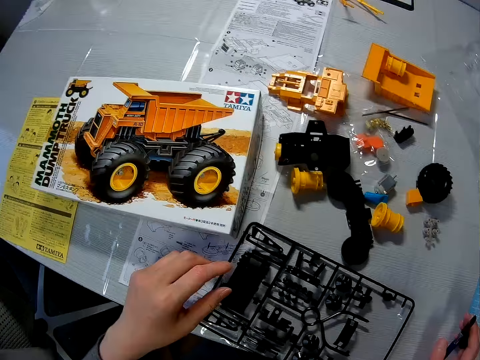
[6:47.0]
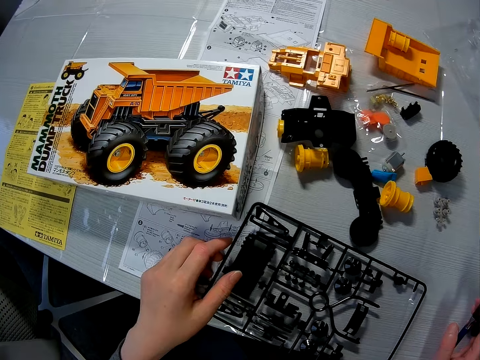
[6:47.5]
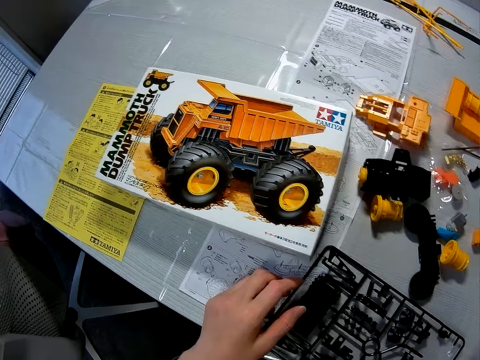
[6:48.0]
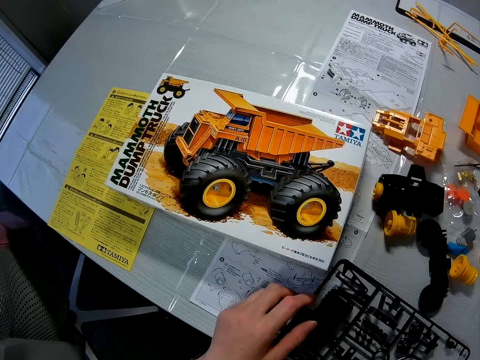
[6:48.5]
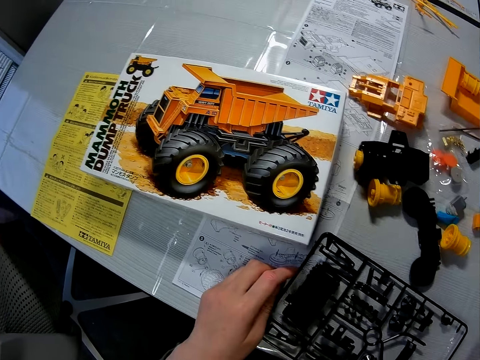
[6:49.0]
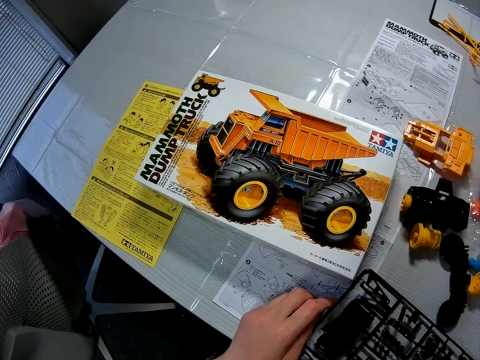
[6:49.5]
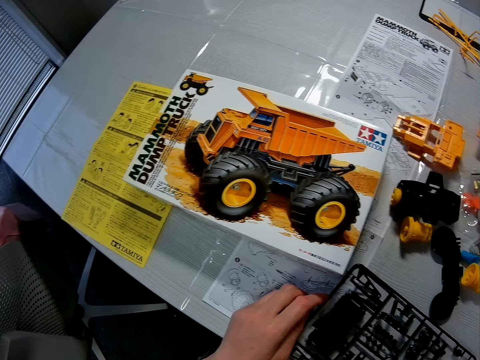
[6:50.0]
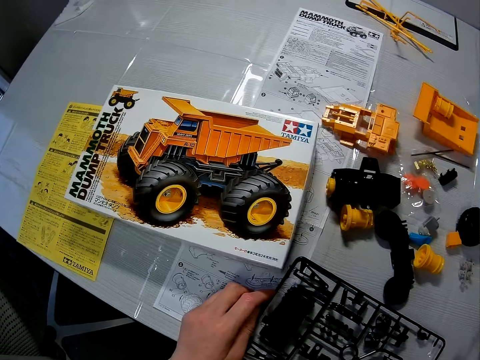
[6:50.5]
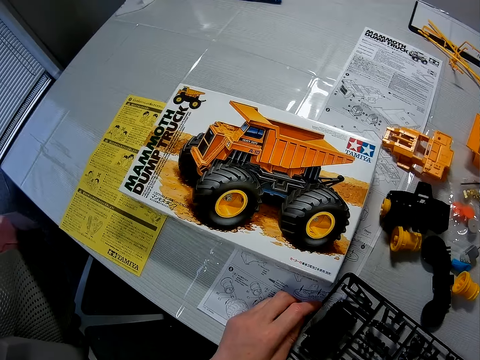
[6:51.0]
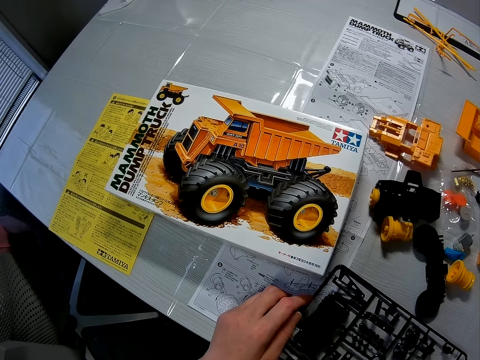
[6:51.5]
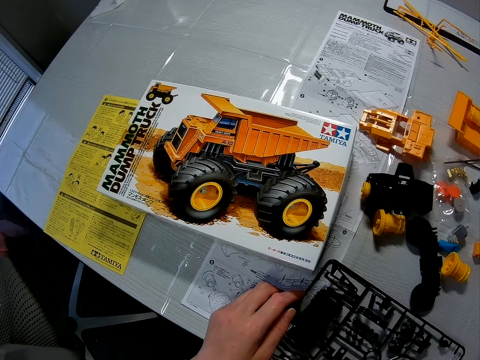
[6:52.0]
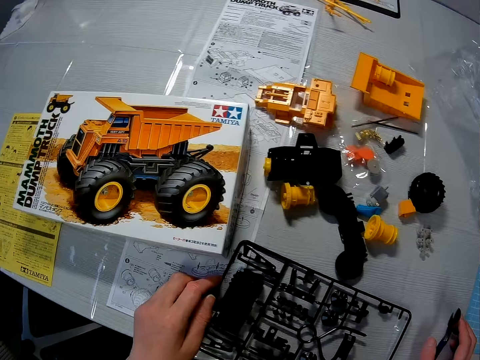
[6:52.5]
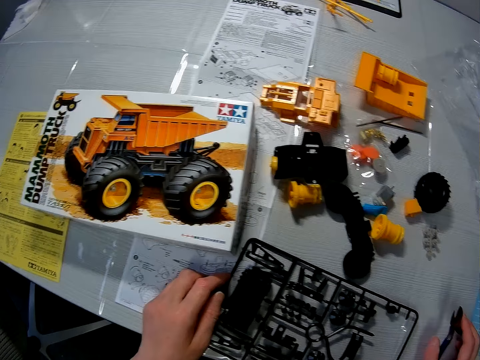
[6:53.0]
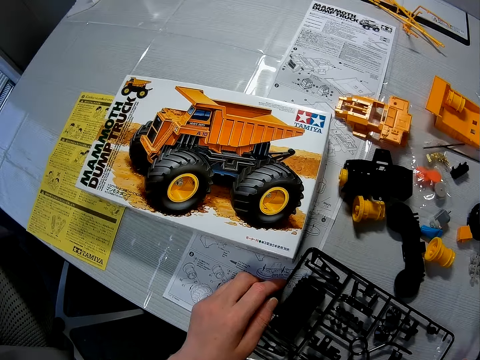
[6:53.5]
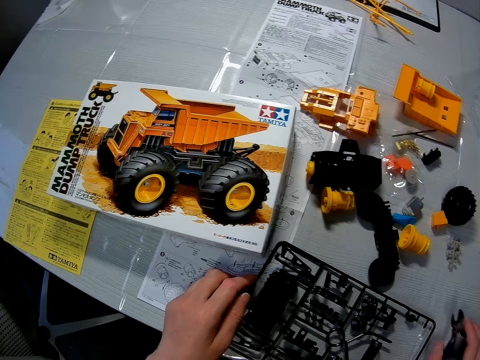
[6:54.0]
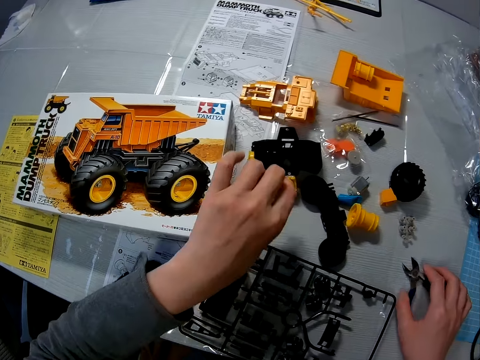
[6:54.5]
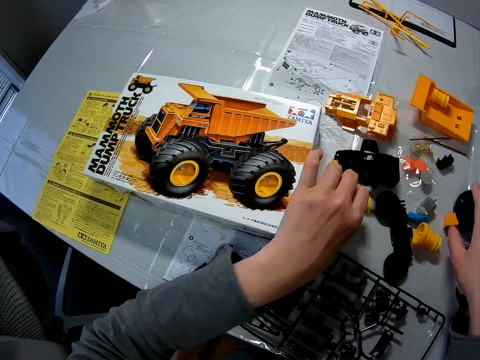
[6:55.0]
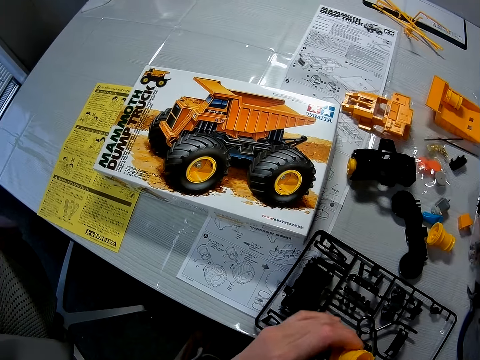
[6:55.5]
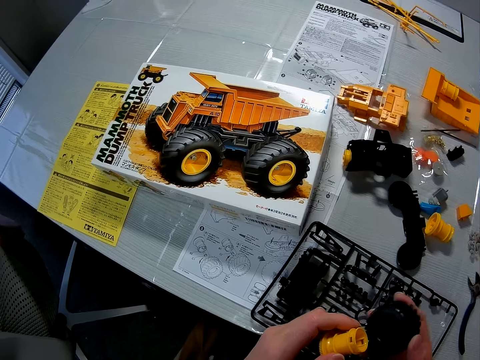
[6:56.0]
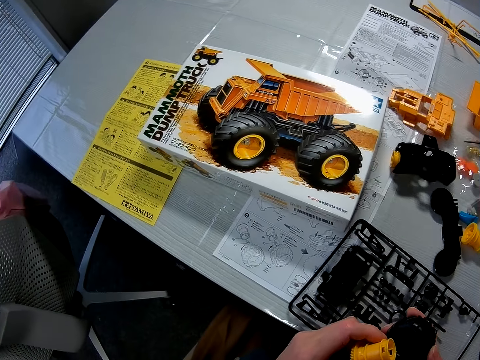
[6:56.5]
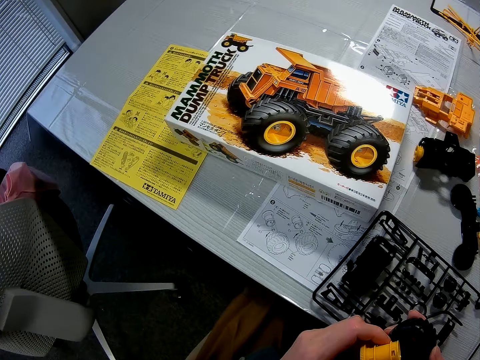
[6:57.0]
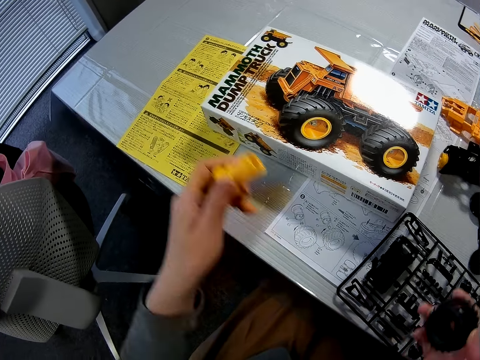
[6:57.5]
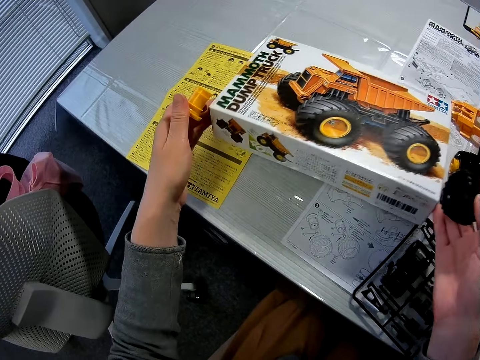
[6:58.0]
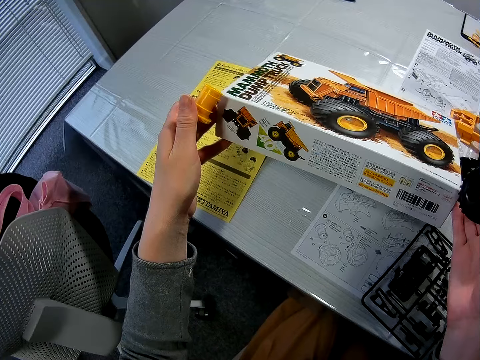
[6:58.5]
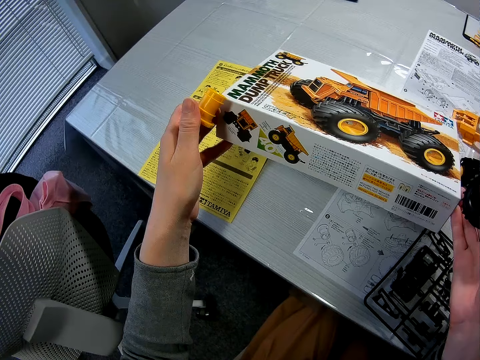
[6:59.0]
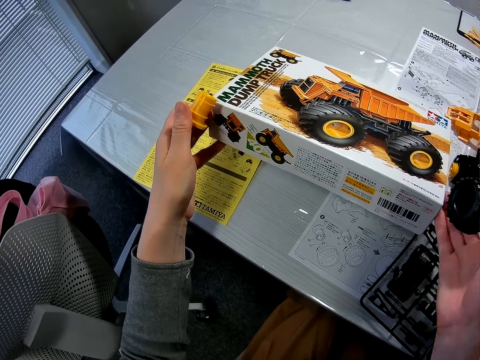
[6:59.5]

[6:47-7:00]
The camera wearer puts the box on the table. They hold the toy part. They put the pliers on the table. They pick up a toy component from the table. They pick up a toy component from the table again. They hold the box of the toy parts and lift the box.

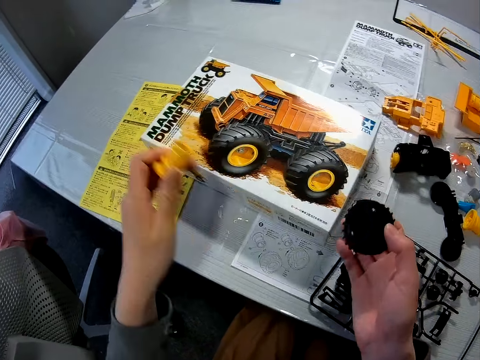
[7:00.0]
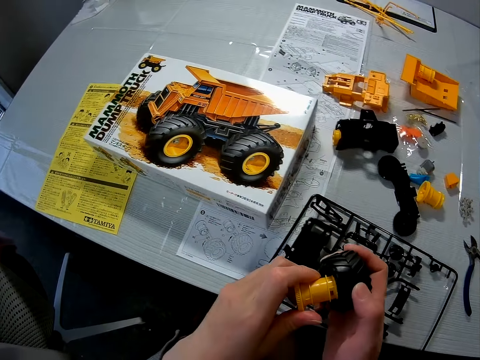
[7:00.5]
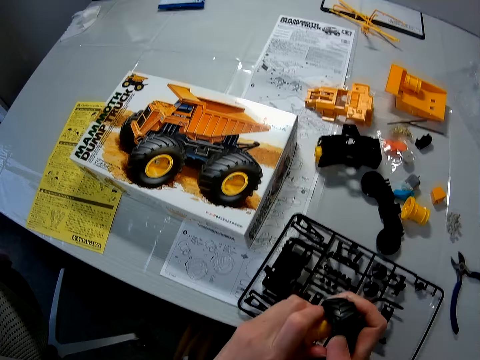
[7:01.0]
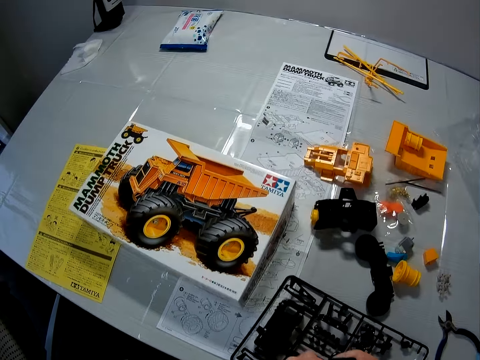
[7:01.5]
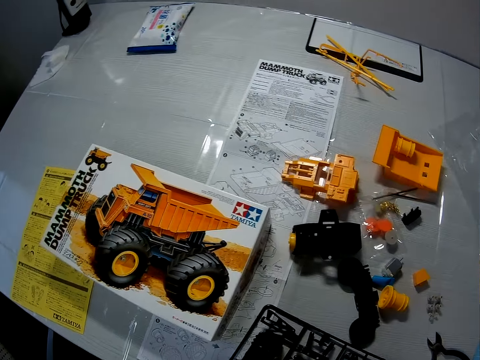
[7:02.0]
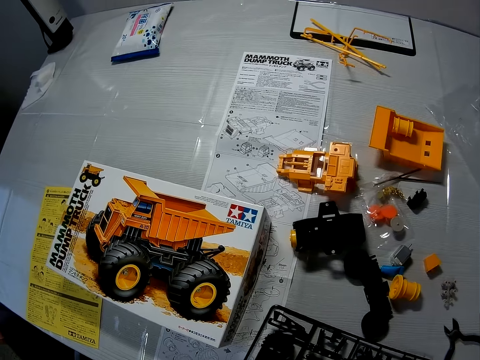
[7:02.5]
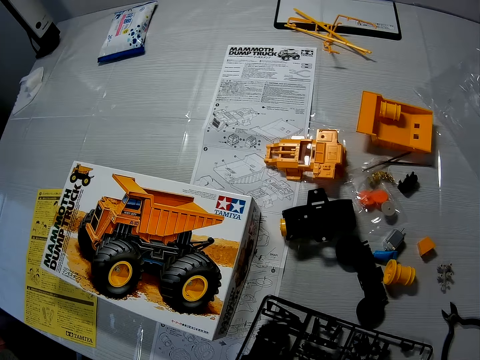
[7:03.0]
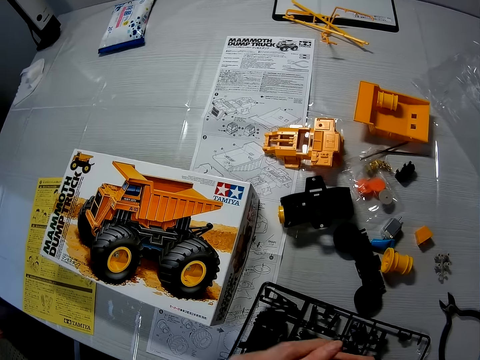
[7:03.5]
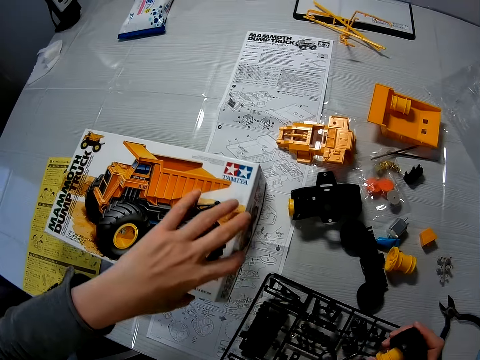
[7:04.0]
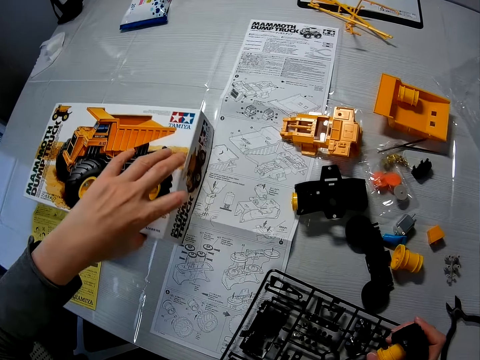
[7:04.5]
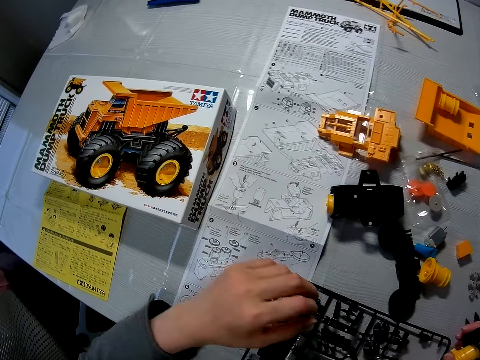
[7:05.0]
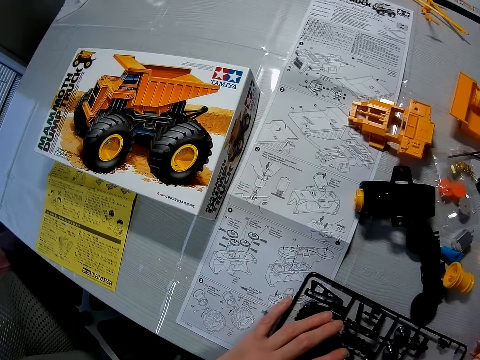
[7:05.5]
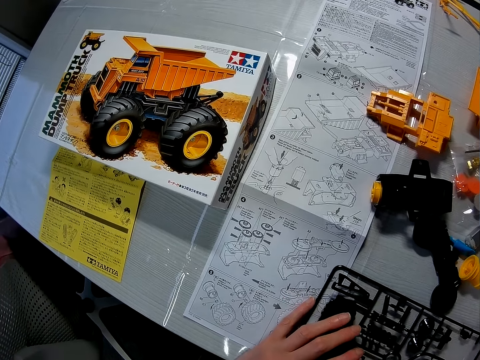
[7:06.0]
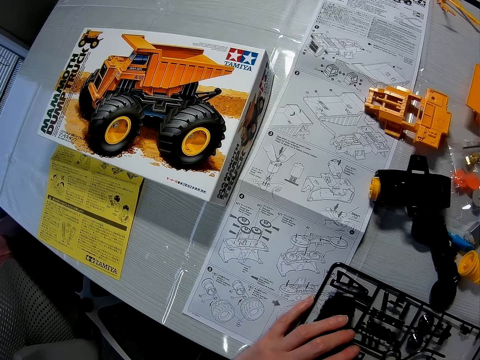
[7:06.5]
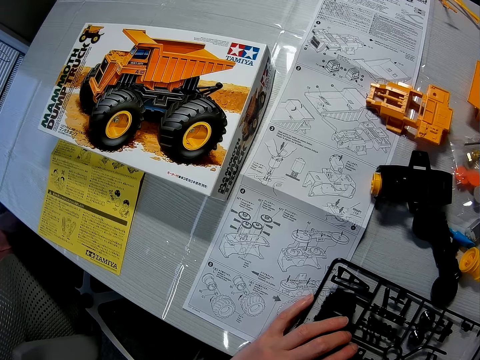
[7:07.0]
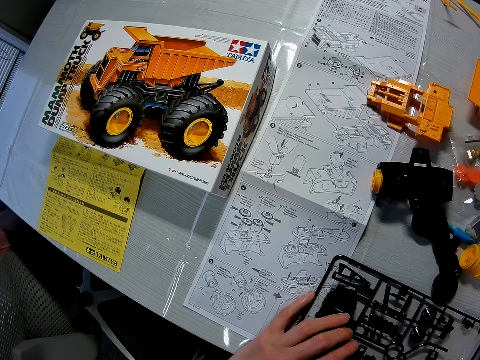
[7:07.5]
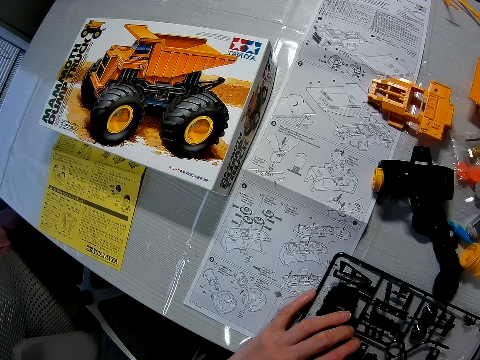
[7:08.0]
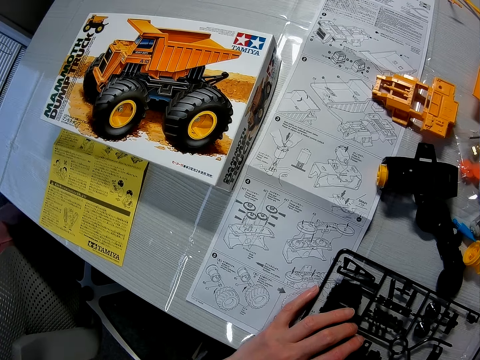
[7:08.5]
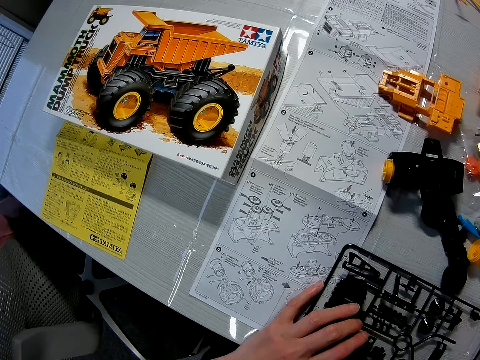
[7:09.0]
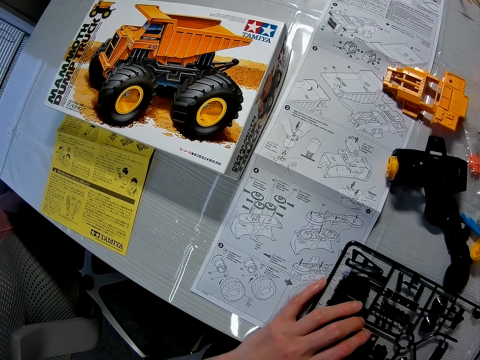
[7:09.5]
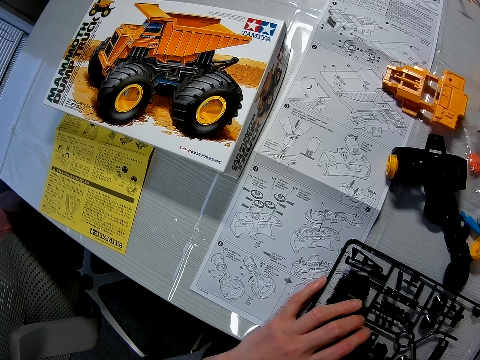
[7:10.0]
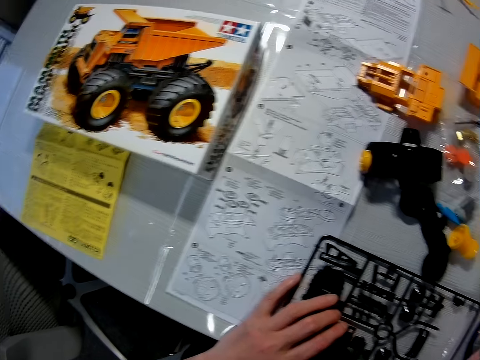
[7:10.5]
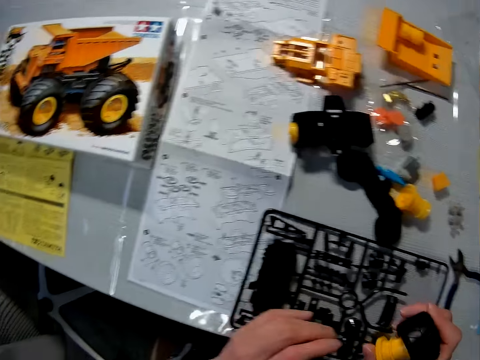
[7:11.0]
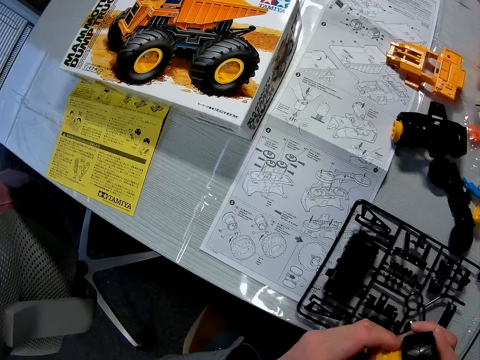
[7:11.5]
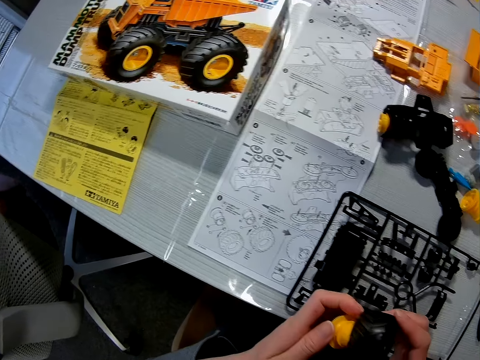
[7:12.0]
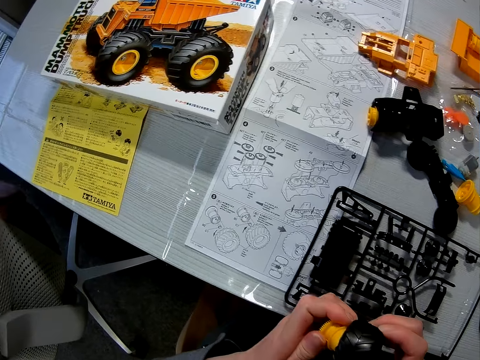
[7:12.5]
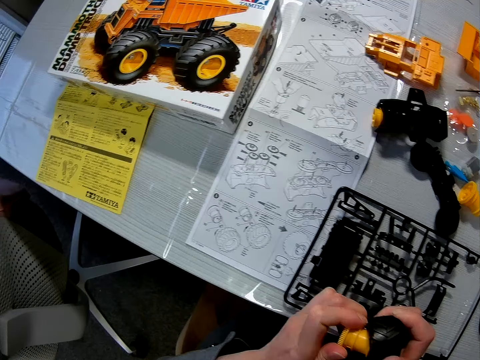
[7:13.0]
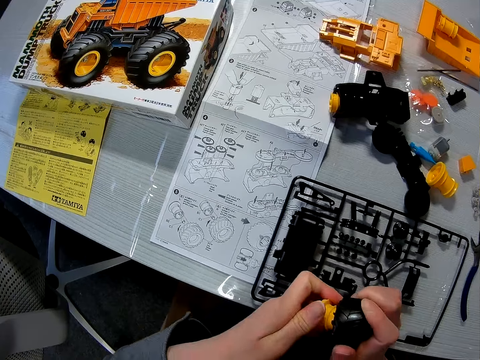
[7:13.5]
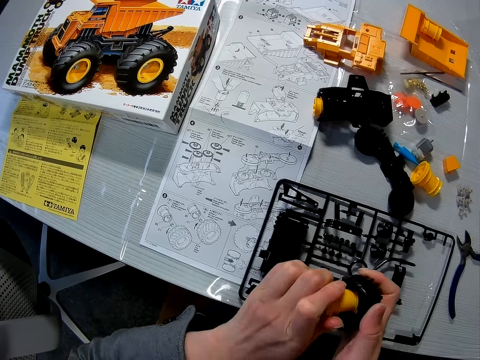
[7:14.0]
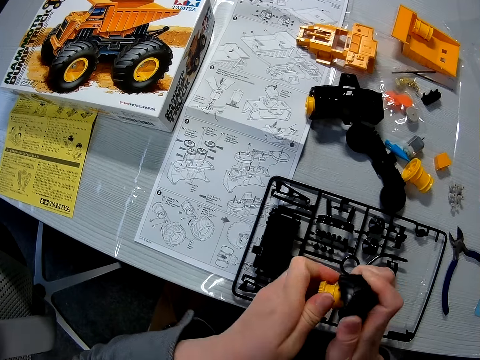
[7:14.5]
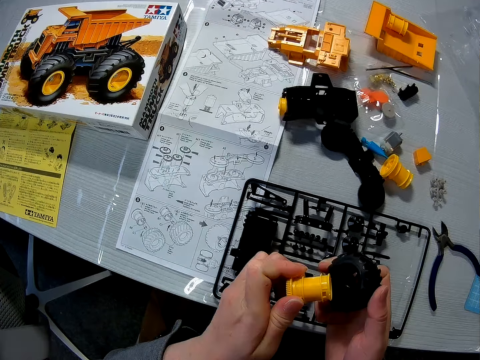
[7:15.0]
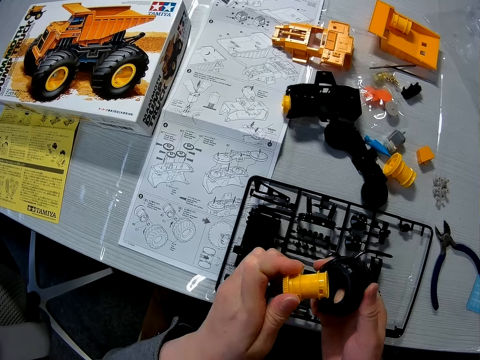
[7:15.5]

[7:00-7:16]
The camera wearer puts the box on the table. He fixes the two toy components together. He shifts the box on the table. He holds the toy part. He looks at the user manual. He moves his hand. He holds the toy parts. He puts the two toy components together.
